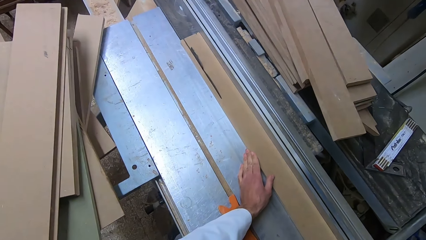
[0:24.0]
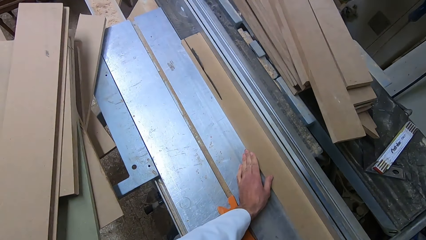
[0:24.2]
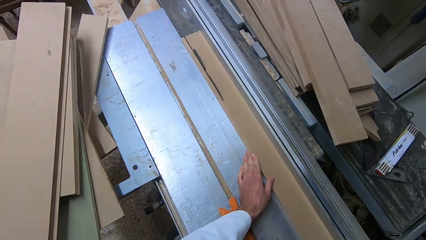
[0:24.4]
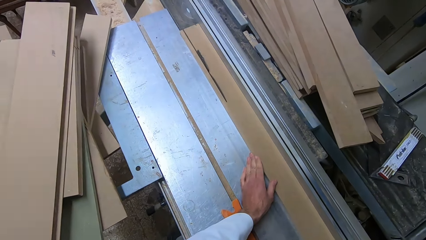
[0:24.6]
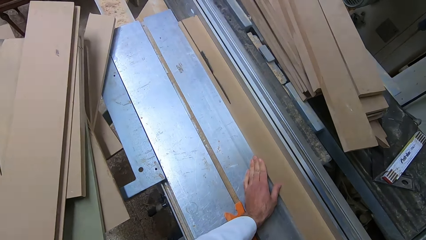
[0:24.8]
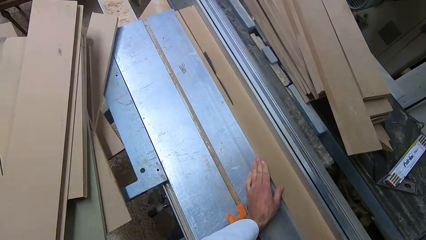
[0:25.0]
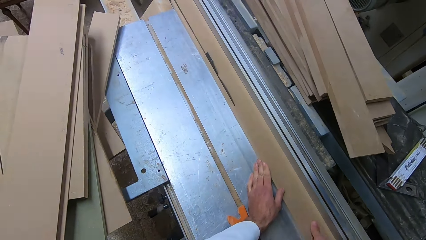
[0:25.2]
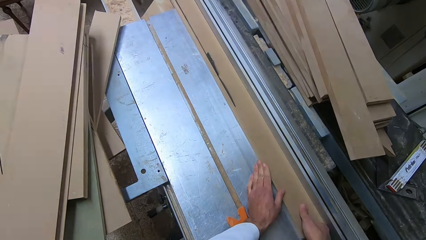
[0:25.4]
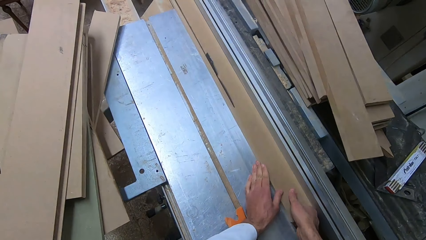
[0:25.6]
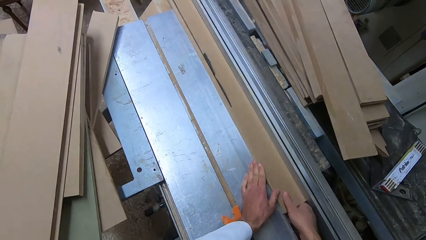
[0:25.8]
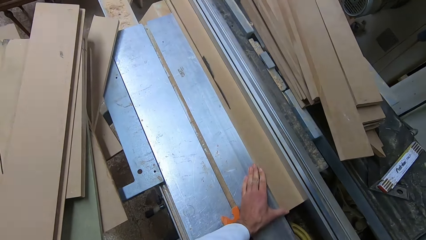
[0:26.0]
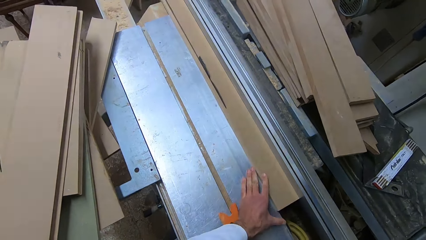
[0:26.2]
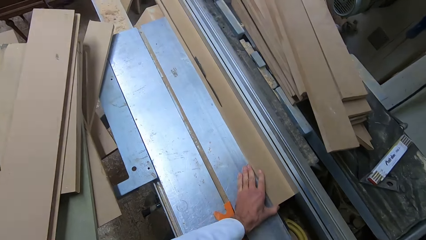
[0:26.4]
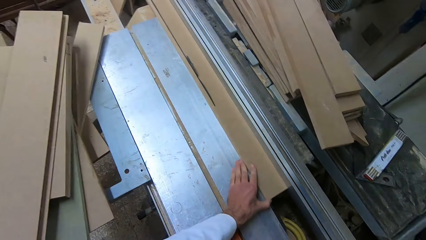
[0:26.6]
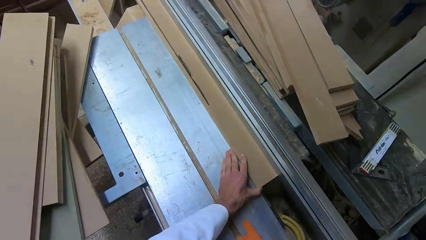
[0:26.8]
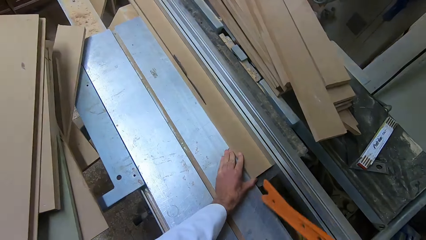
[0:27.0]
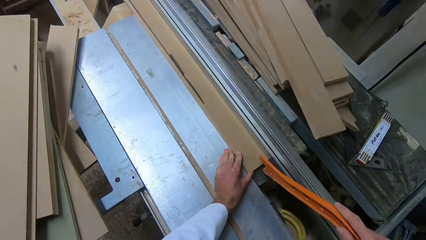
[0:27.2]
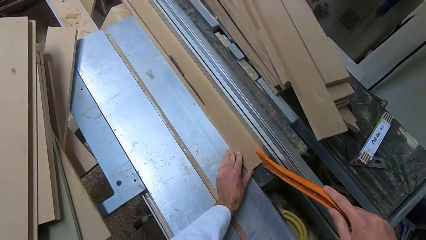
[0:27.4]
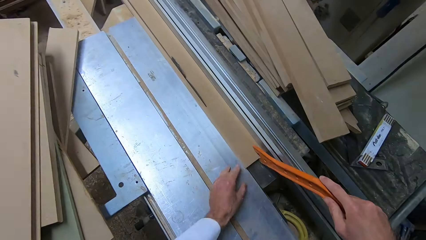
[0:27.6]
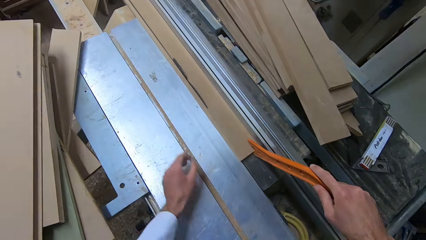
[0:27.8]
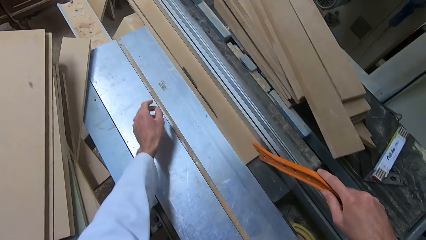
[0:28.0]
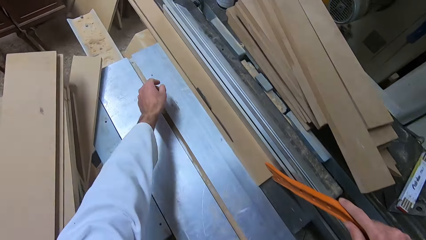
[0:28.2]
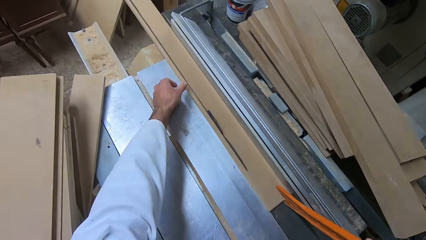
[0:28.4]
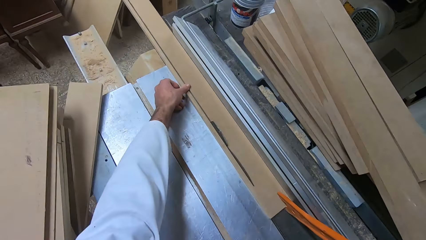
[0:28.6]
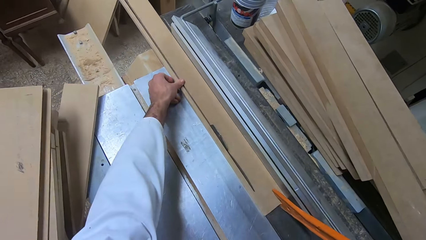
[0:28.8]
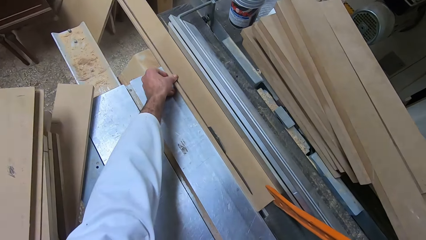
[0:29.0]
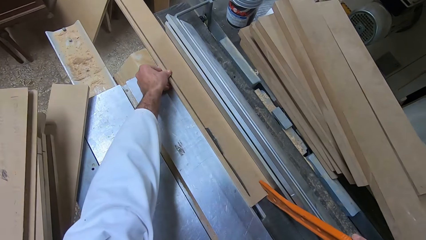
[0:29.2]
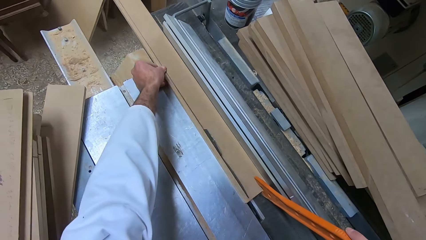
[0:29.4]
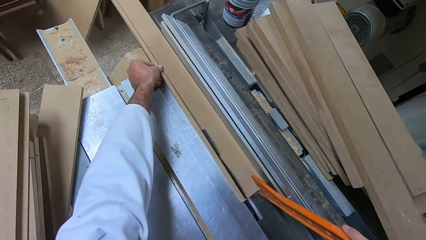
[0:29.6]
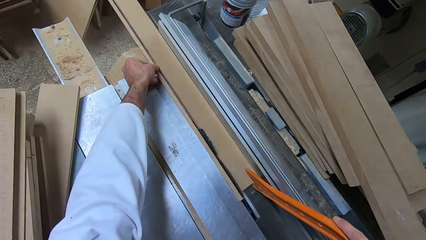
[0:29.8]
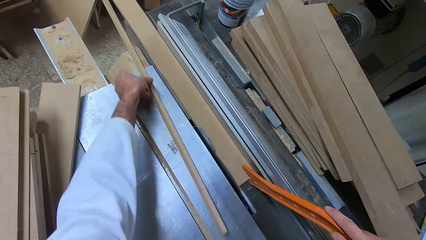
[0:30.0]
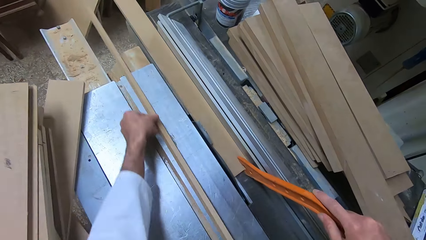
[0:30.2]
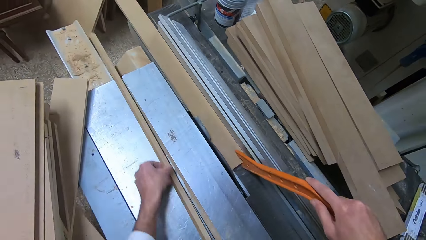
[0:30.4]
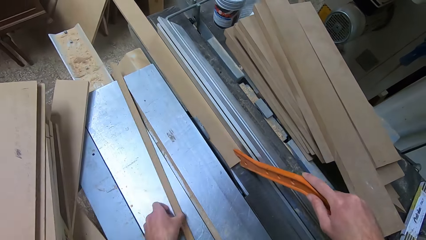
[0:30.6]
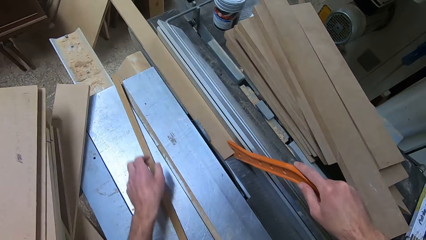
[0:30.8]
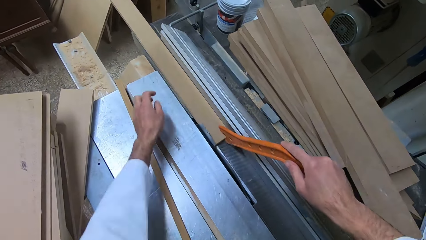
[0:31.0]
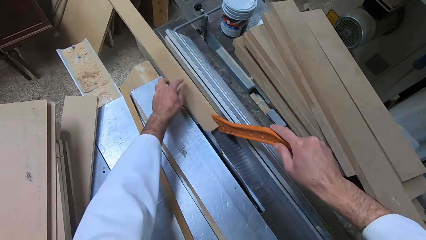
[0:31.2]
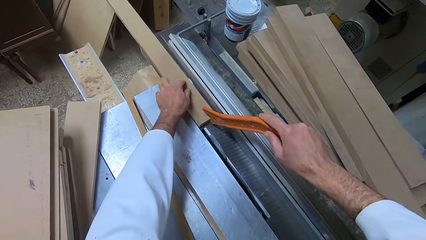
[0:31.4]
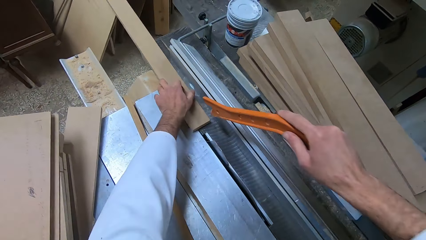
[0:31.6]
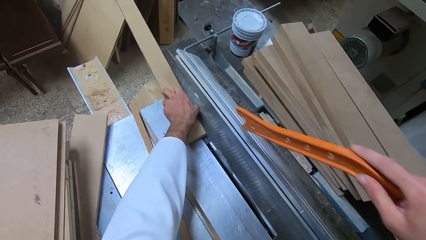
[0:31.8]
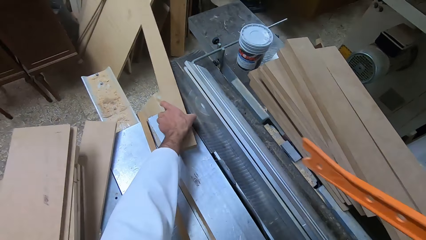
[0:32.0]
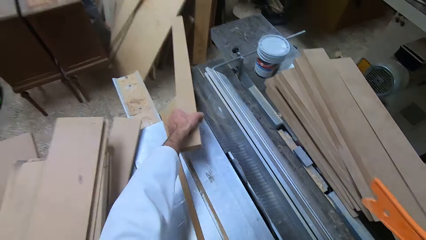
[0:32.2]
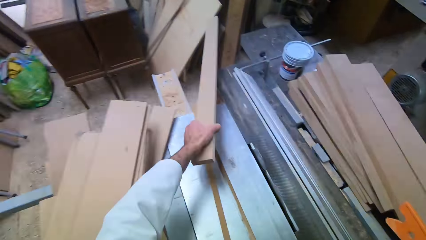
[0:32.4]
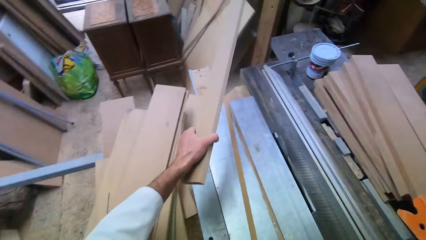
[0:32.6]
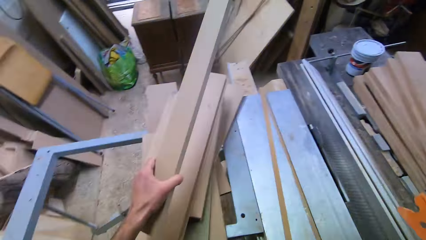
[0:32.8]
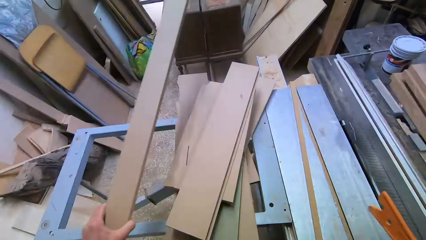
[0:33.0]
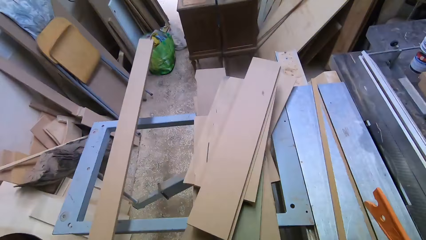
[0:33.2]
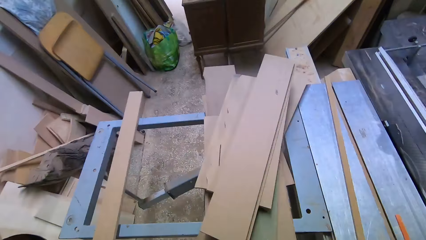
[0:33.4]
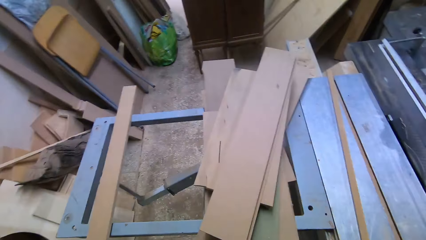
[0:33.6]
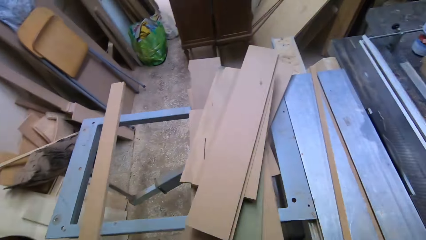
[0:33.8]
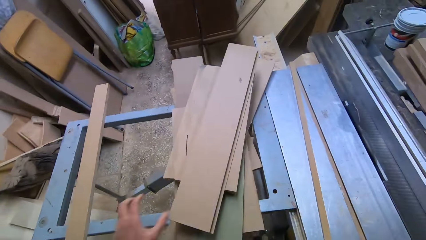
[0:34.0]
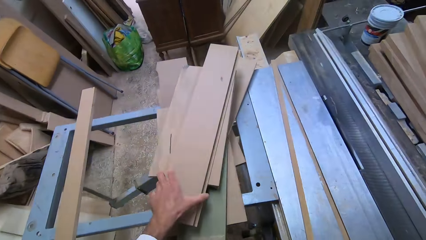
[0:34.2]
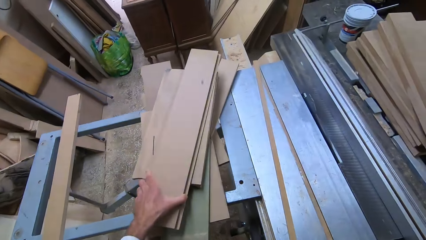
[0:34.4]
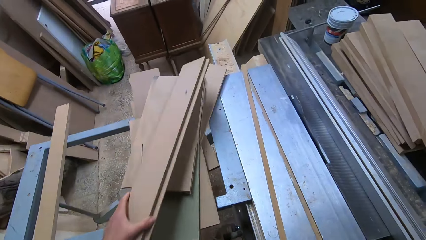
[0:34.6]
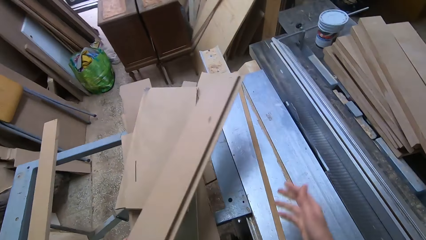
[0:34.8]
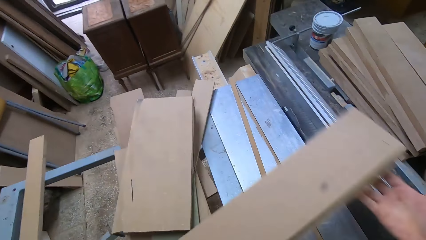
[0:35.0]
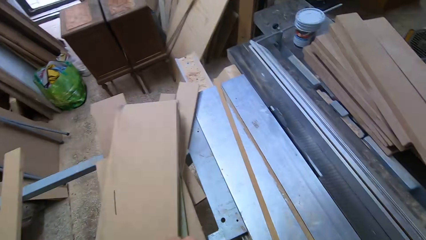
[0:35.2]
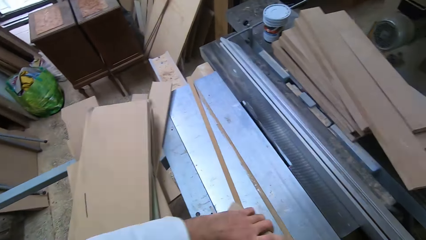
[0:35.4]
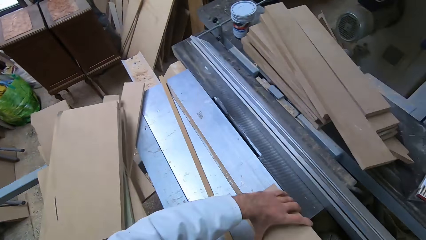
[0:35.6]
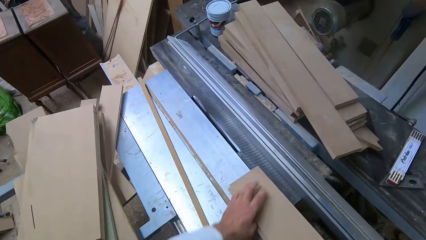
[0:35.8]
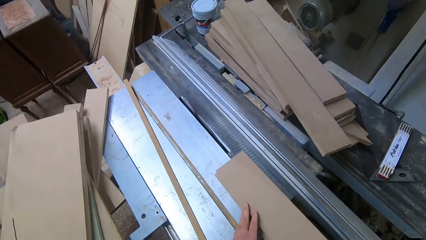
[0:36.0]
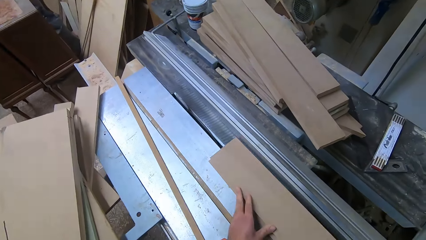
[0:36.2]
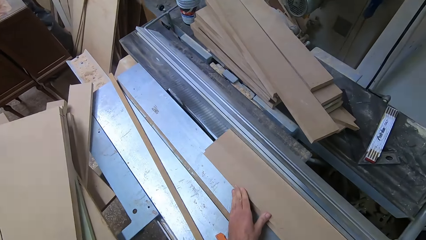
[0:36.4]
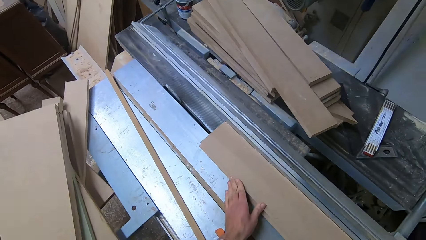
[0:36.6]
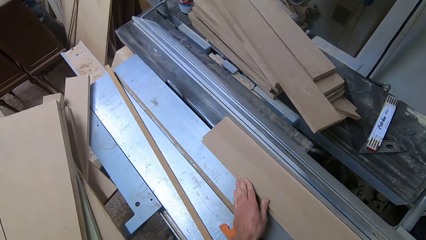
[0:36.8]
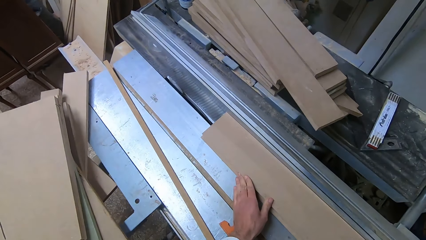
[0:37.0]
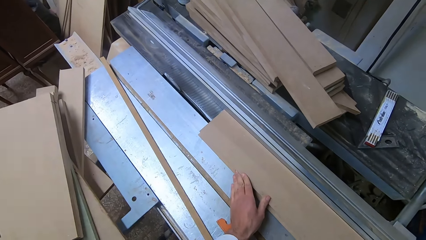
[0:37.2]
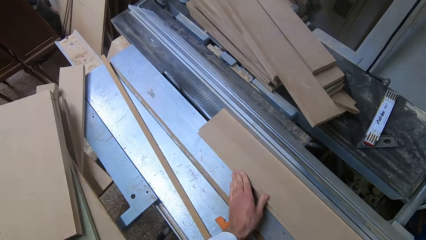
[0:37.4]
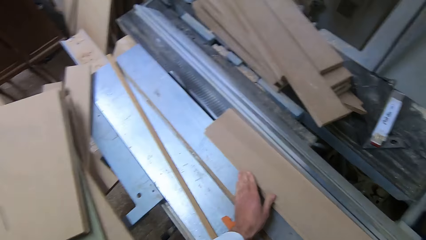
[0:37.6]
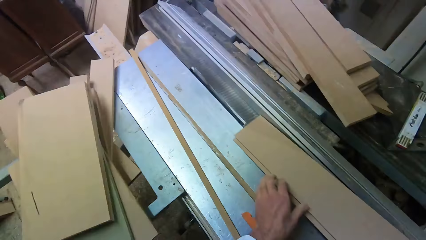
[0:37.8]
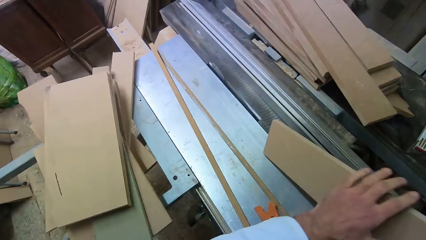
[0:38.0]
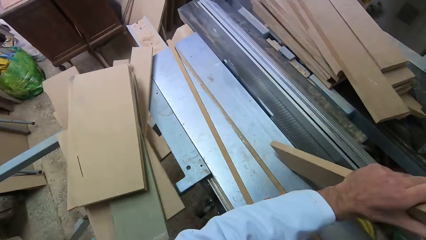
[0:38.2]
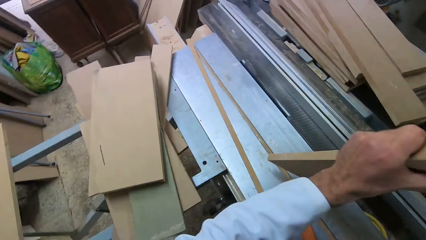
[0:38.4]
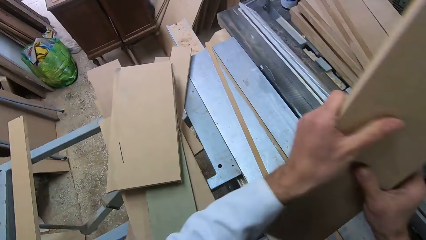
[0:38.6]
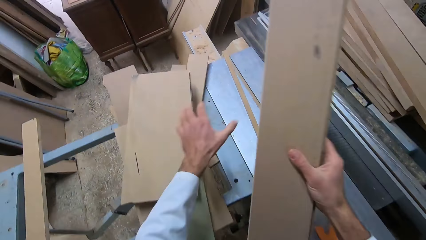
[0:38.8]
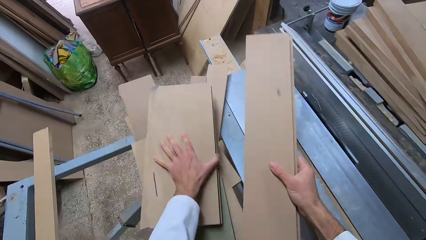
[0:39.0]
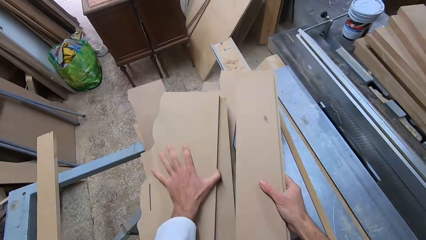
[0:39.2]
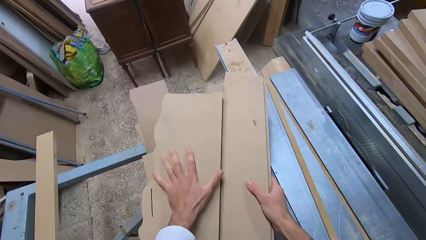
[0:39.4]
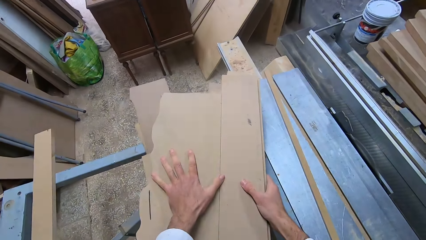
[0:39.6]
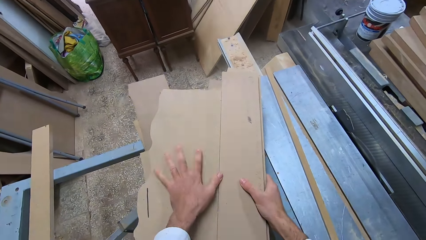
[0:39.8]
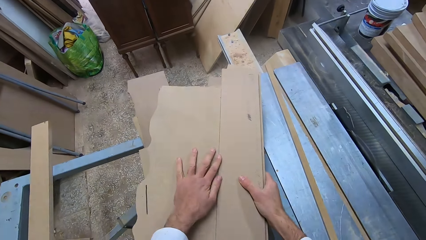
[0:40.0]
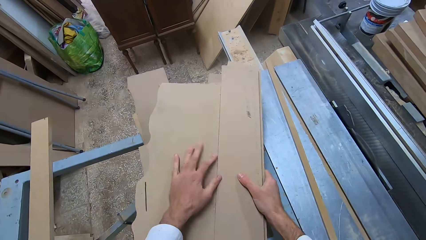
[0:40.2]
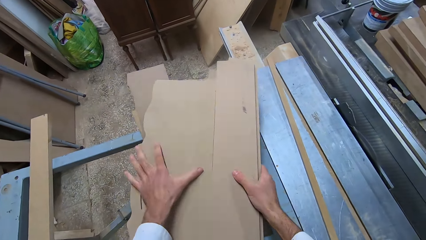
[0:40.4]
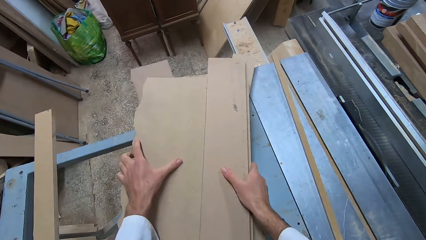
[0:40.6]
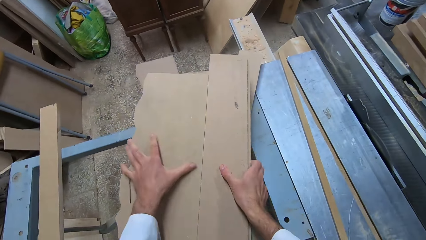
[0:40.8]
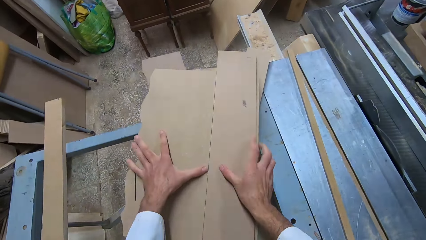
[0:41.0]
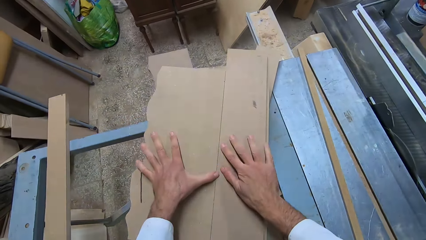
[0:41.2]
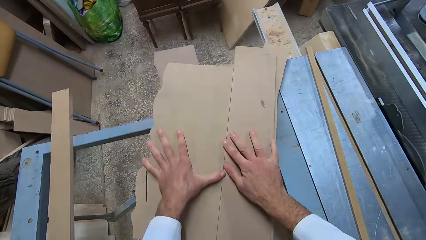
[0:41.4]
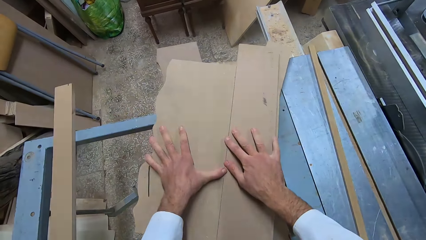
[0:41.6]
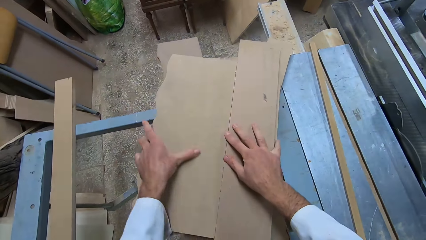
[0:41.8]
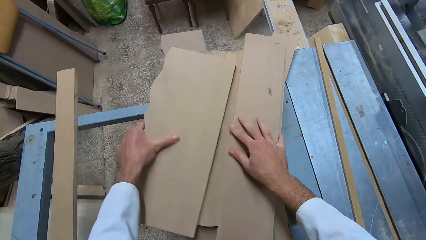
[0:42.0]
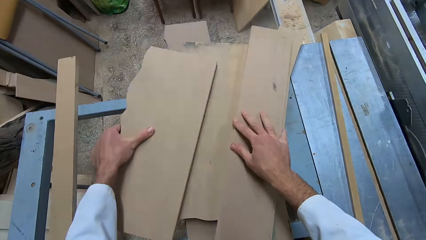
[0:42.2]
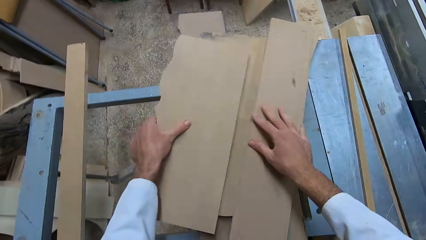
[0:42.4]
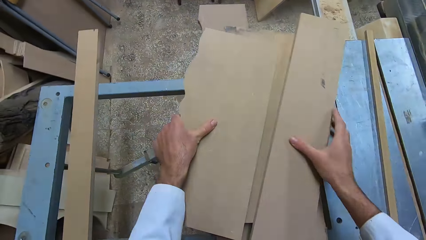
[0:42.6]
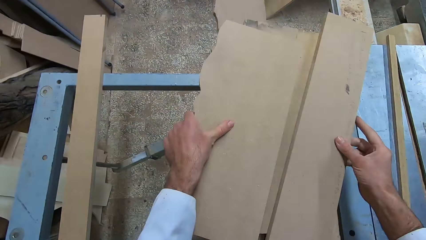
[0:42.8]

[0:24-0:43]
The camera wearer pushes the log of wood or fiberboard along the blade with his right hand. He picks up the plastic ruler with his right hand. He pushes the log of wood along the blade with the plastic ruler in his right hand. He removes his left hand from the log of wood. He touches the log of wood with his left hand. He picks a fiberboard. He pulls out the cut piece of wood from the log of wood with his left hand. He drops the cut piece of wood on the metal surface of the table saw. He places the fiberboard on the fence. He touches the log of wood with his left hand. He picks up the log of wood with his left hand. He drops the log of wood in his left hand on an iron rail. He picks up another log of wood with his left hand. He drops the log of wood on the blade of the table saw with his left hand. He saws the log of wood with both hands. He turns over the log of wood with both hands. He picks a fiberboard. He holds another log of wood on the table saw with his left hand. He places the log of wood on a pile with his right hand. He shifts the position of both logs of wood in both hands.
